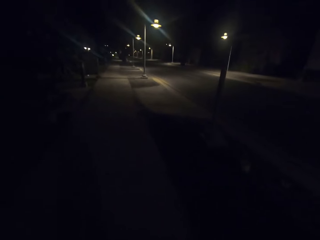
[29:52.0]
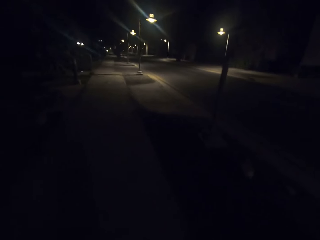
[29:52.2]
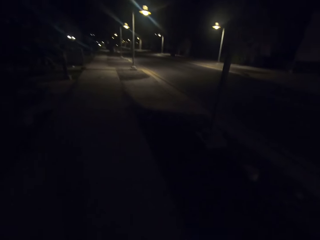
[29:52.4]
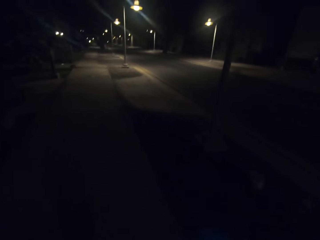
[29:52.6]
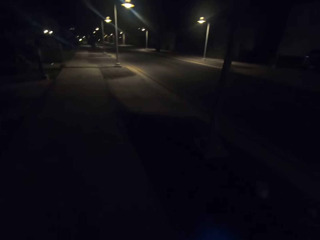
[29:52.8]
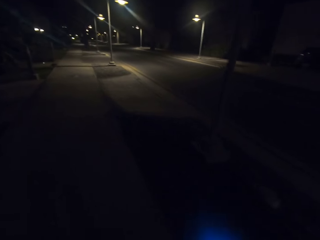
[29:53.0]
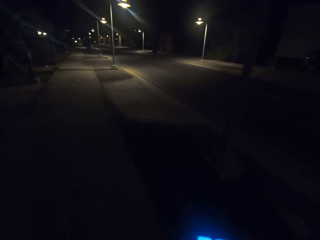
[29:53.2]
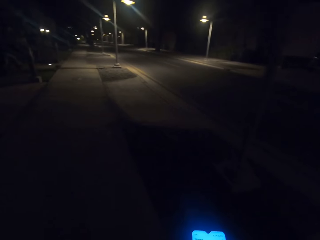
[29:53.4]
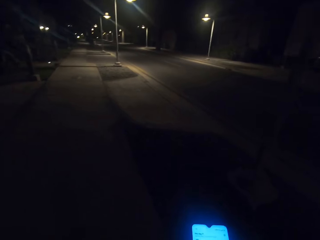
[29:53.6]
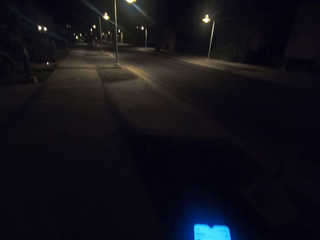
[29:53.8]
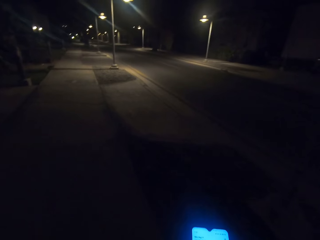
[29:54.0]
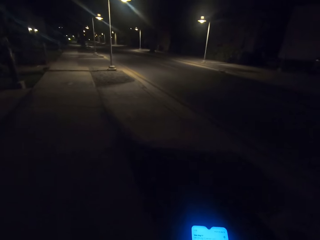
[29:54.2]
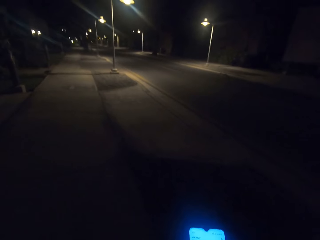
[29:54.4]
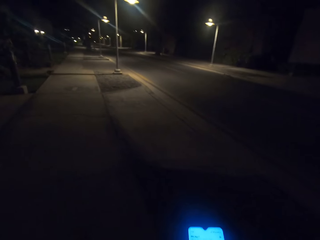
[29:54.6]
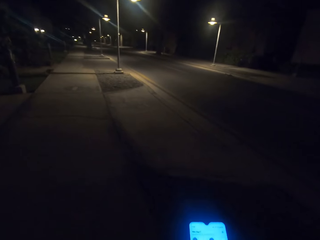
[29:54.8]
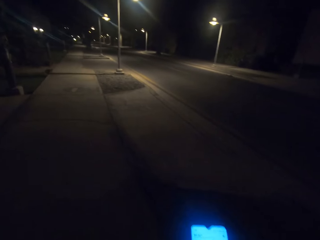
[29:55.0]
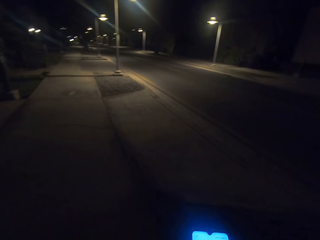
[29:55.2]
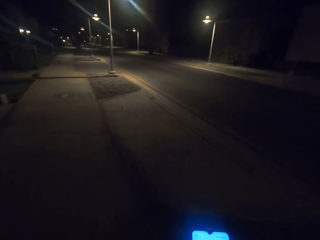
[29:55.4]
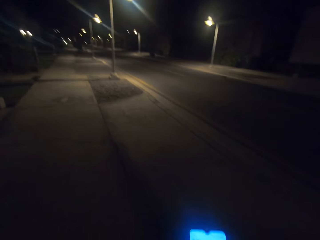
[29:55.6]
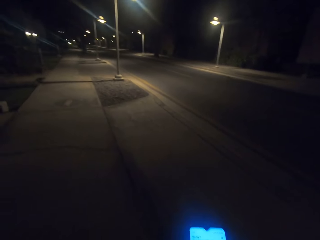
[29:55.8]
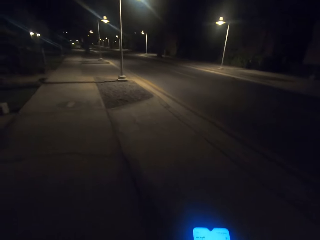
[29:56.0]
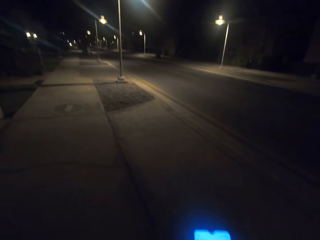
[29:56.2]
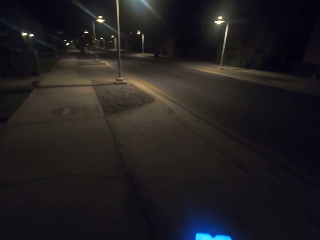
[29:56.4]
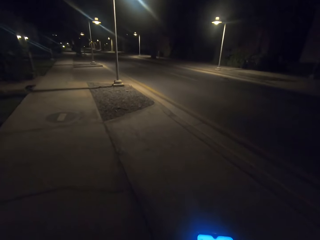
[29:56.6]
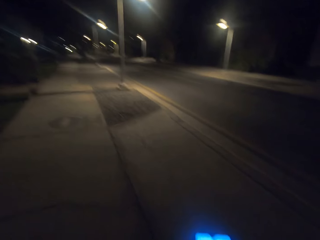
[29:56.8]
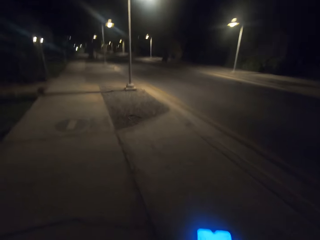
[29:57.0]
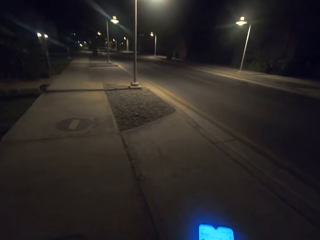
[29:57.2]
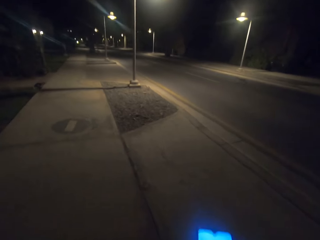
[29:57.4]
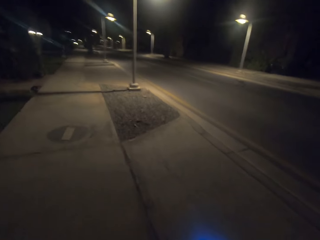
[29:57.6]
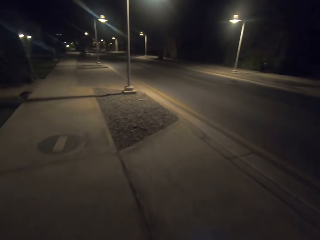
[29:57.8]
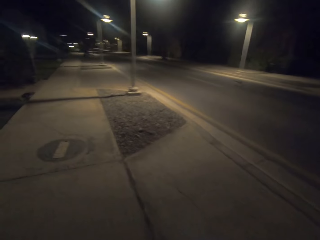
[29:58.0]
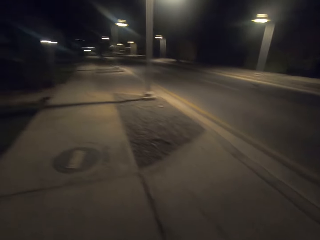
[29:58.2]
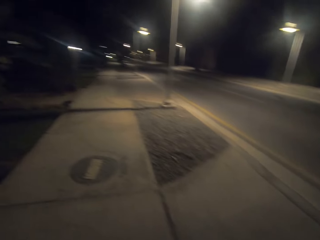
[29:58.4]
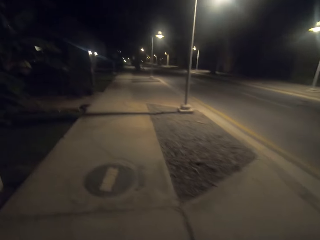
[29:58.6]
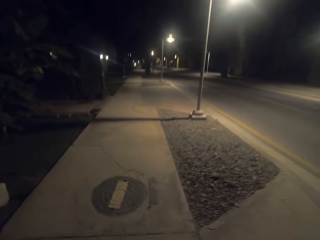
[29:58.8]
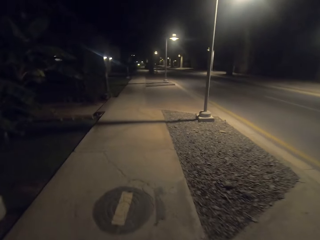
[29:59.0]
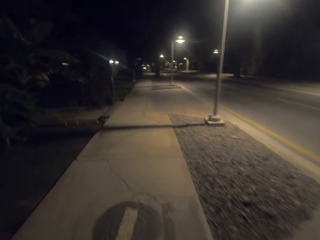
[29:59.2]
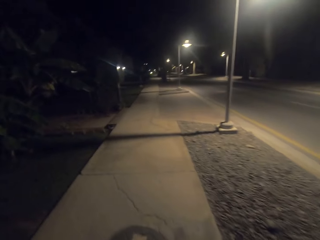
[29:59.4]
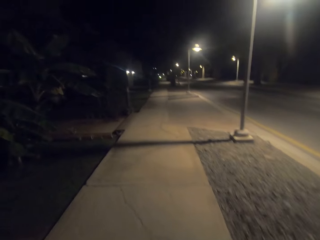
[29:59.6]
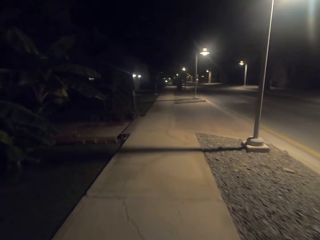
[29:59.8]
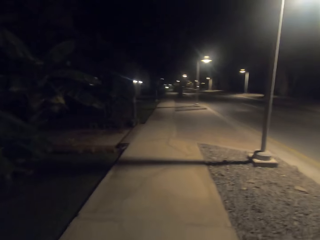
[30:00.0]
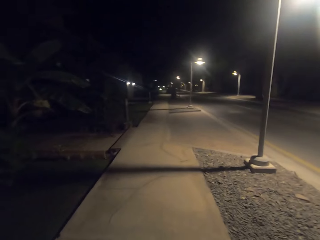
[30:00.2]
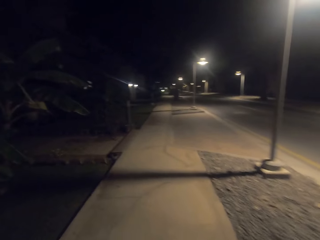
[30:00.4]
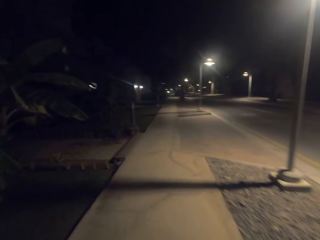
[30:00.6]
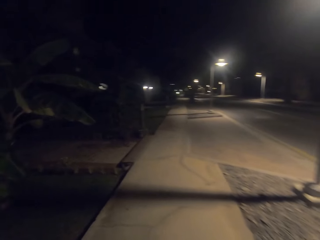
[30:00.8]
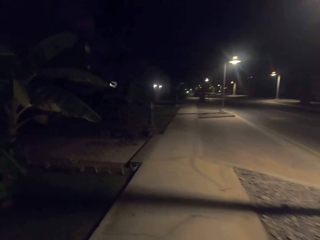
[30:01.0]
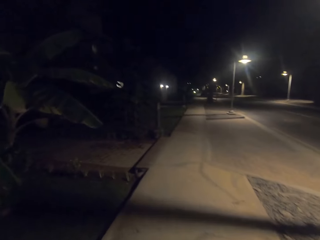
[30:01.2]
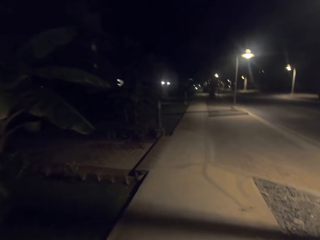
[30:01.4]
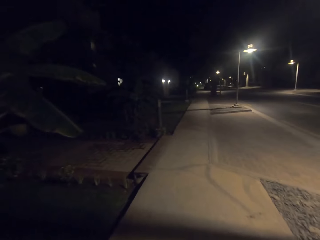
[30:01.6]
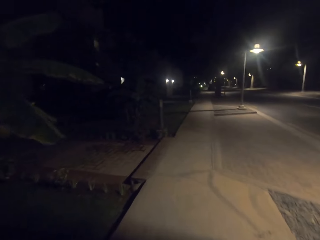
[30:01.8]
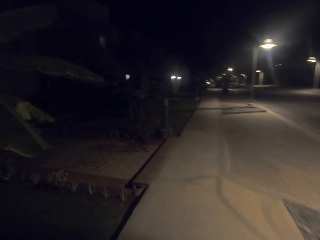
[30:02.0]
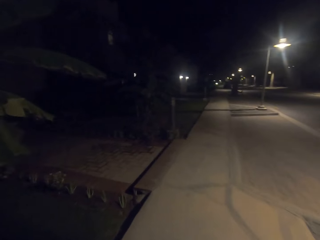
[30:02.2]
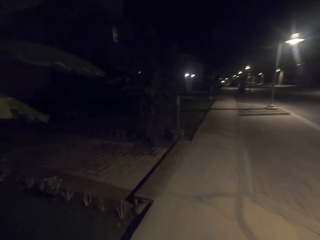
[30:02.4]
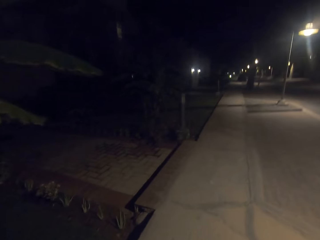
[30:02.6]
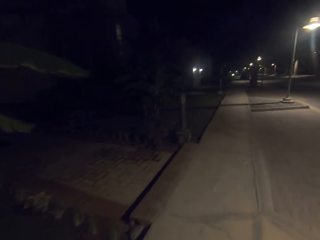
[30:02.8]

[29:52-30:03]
The camera wearer scrolls on the cell phone. They take a video with the phone.

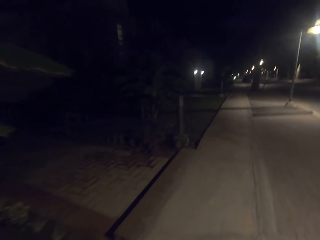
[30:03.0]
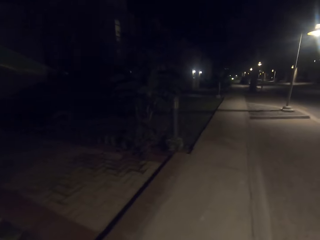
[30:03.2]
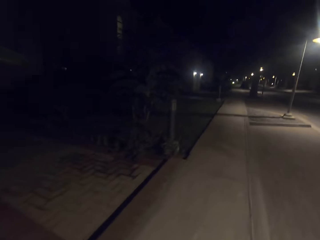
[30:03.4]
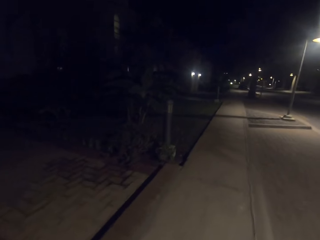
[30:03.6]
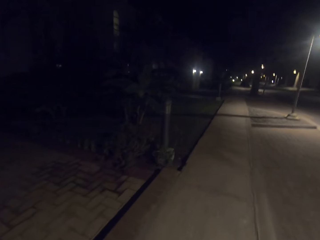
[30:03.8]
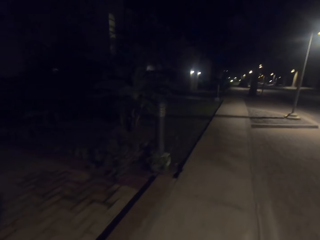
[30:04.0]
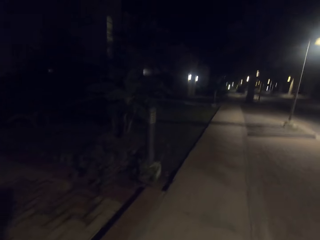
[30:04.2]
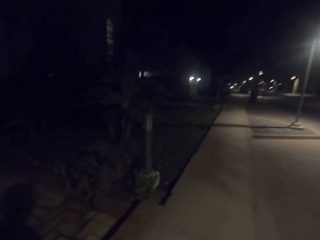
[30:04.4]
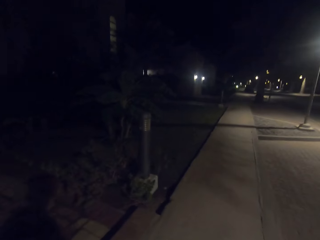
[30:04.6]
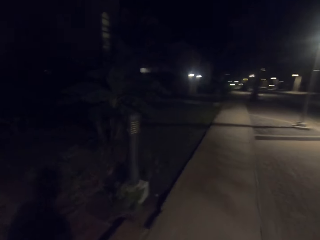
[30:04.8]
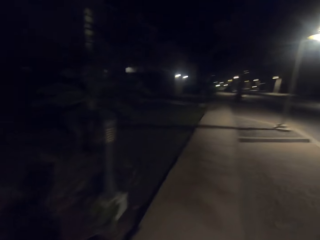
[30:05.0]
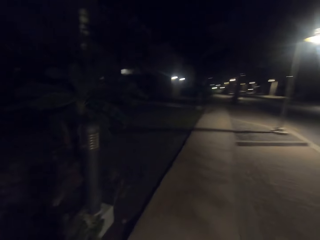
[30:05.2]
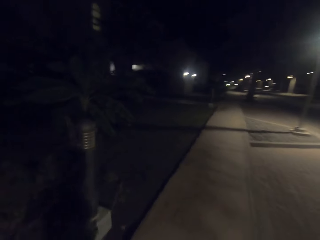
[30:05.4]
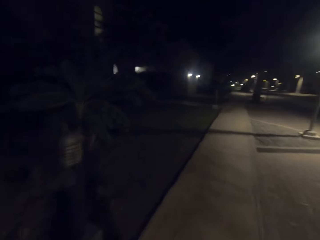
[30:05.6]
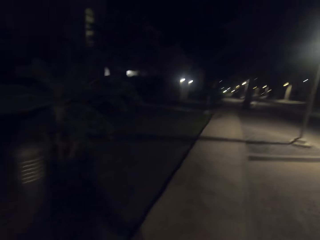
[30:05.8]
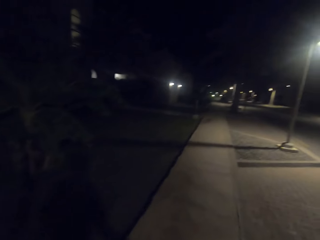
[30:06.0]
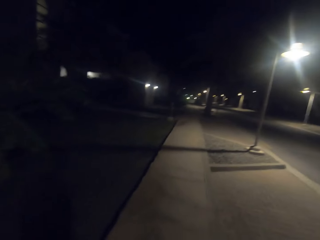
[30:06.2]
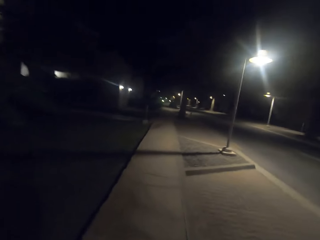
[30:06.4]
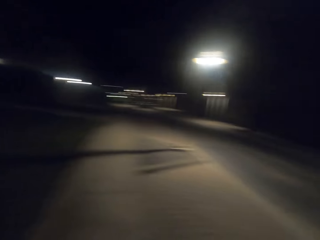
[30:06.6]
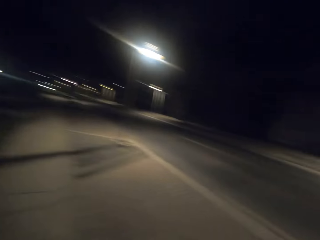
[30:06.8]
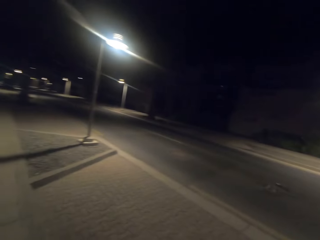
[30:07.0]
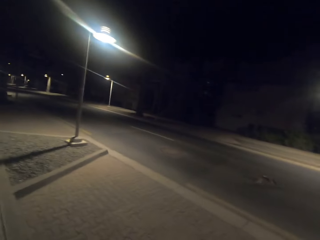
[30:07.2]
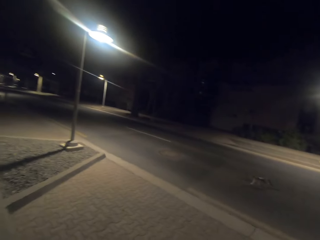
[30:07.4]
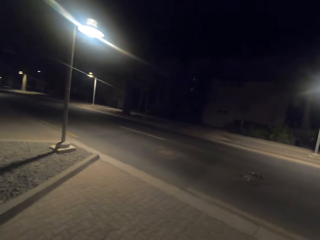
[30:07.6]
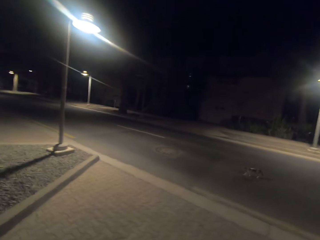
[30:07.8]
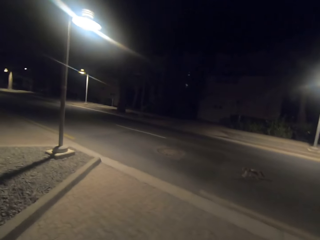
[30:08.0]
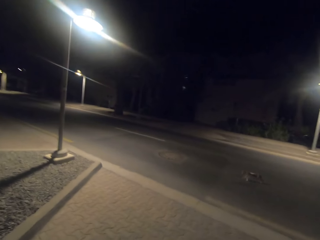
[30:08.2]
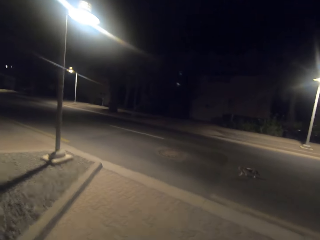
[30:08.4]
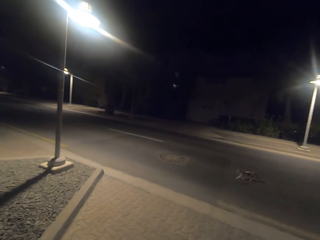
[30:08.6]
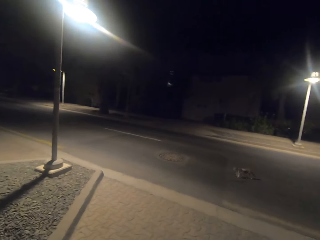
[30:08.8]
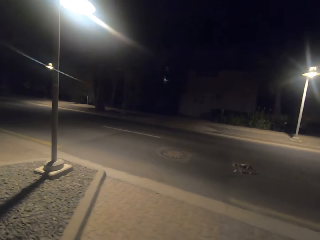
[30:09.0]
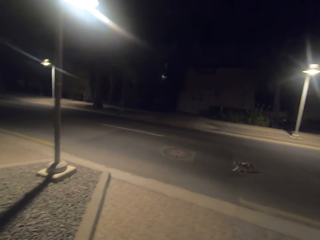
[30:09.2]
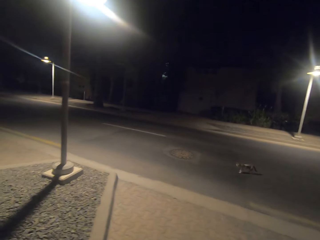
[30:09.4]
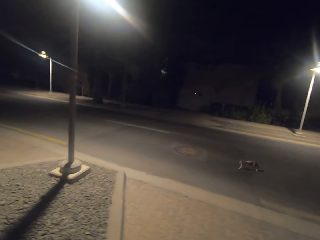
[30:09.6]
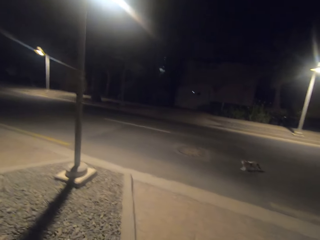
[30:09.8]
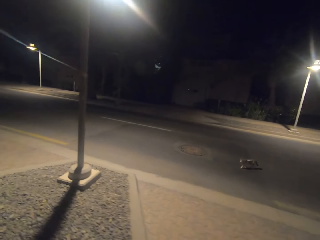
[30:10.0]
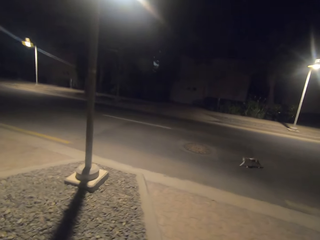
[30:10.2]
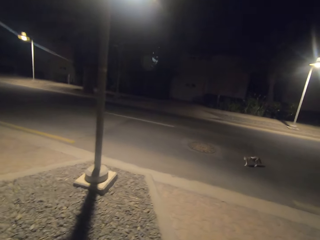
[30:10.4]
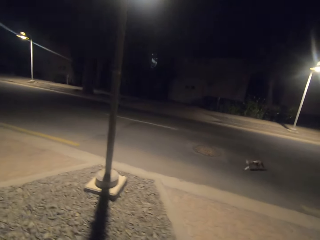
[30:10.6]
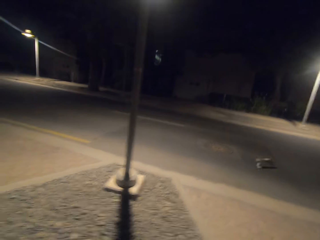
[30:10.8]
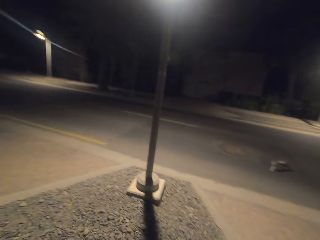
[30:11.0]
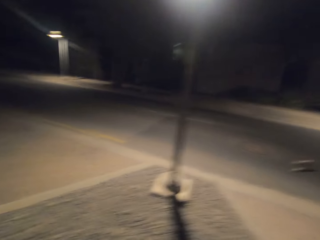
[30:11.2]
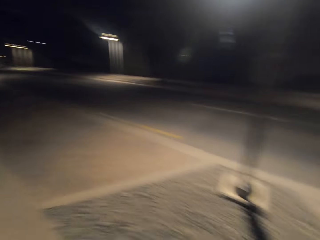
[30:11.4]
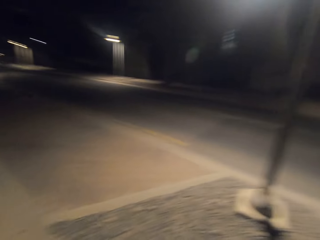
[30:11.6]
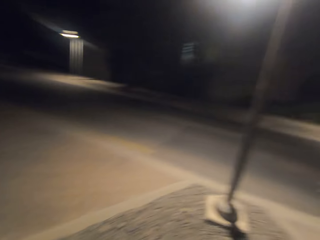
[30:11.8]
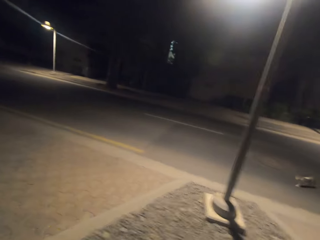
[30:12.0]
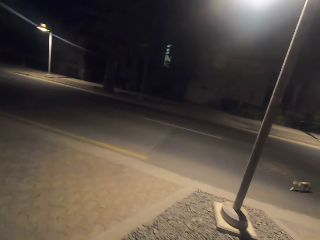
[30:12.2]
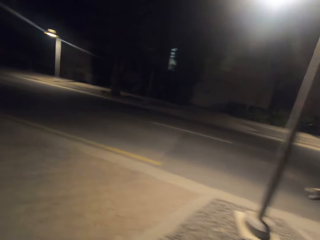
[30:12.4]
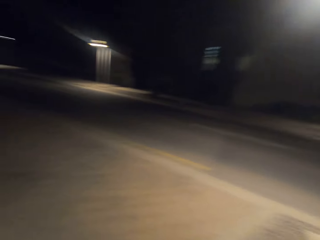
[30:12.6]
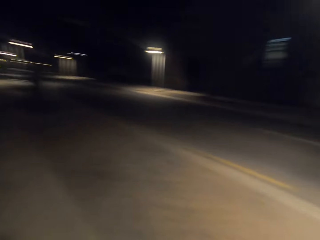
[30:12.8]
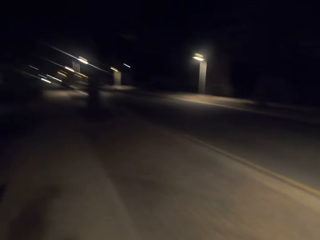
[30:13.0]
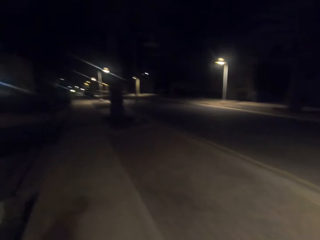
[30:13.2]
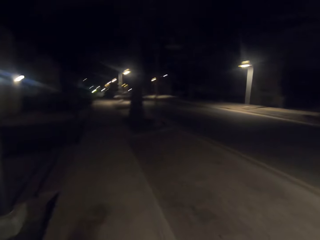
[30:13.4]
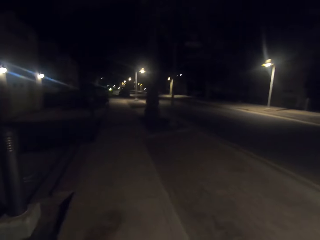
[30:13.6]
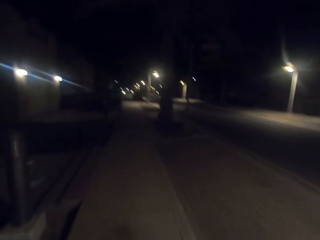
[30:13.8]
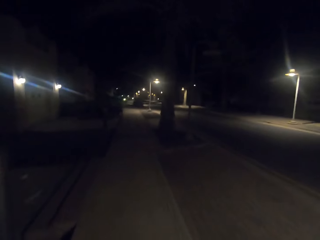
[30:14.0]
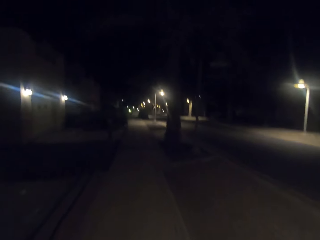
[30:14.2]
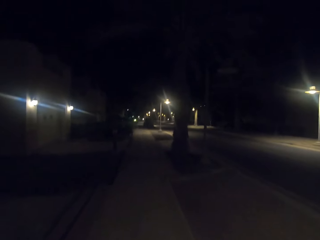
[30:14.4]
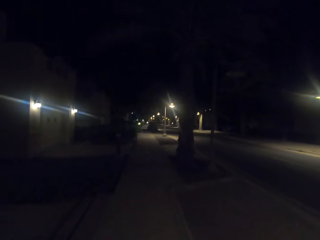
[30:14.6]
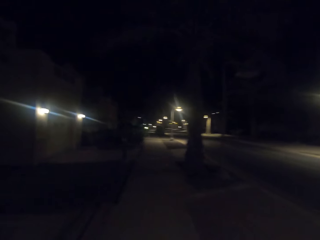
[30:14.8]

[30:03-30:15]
The camera wearer takes a video with the phone.
